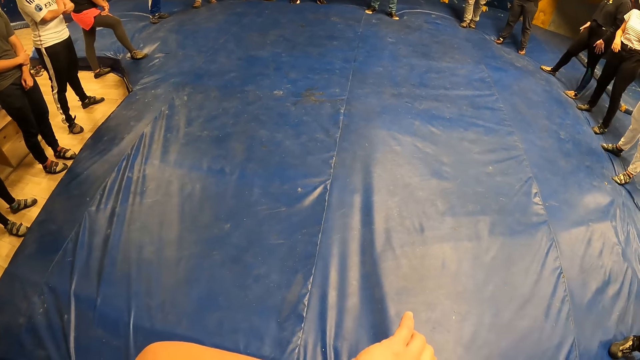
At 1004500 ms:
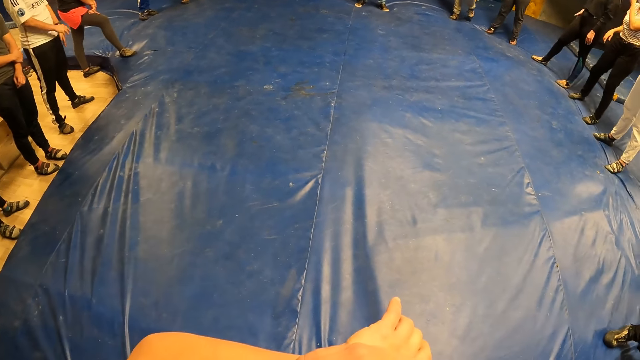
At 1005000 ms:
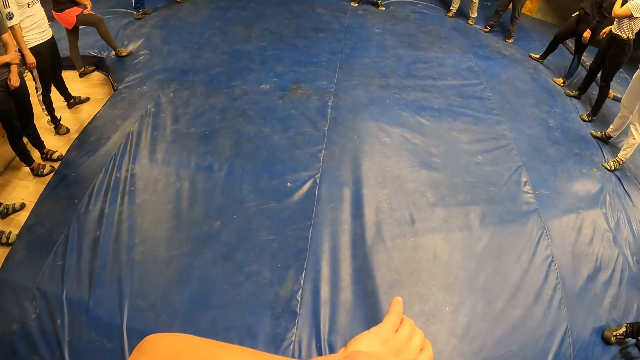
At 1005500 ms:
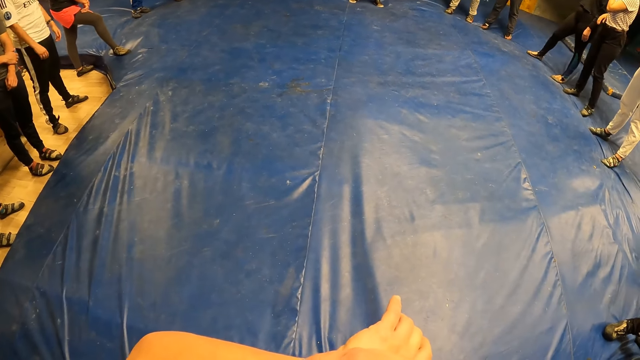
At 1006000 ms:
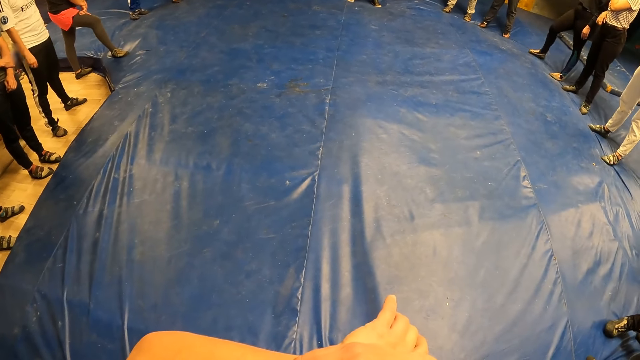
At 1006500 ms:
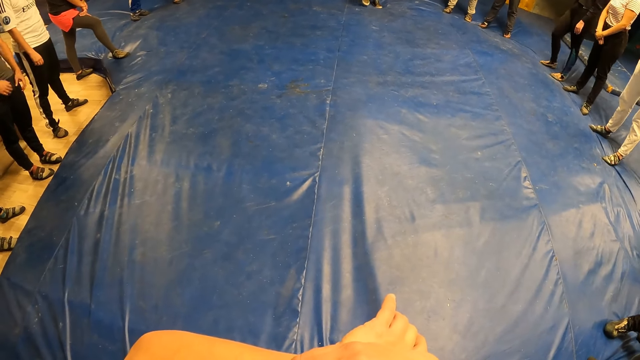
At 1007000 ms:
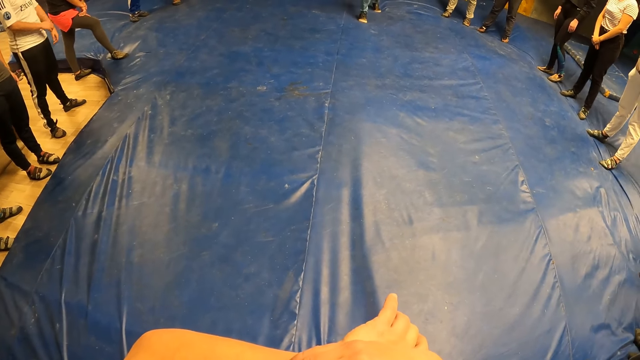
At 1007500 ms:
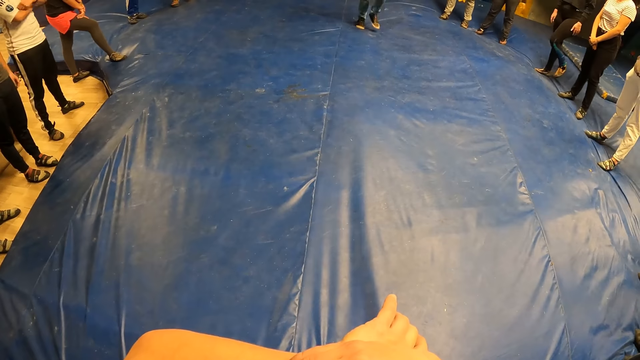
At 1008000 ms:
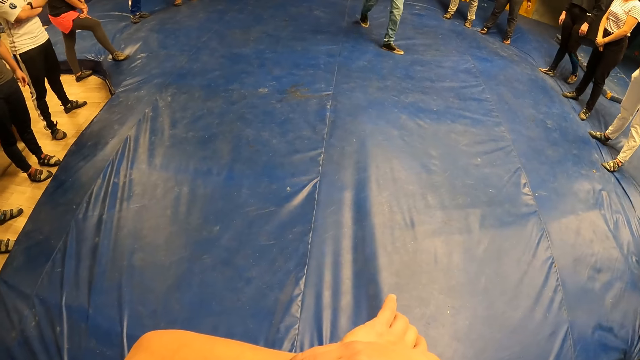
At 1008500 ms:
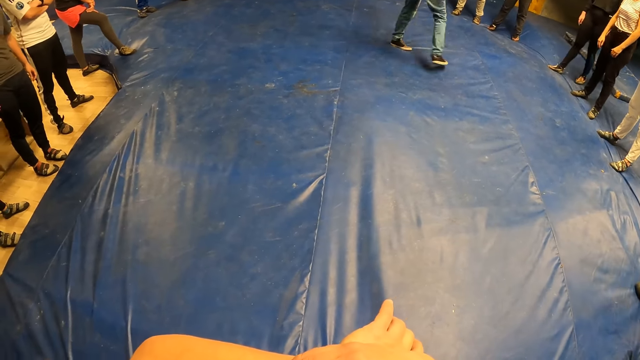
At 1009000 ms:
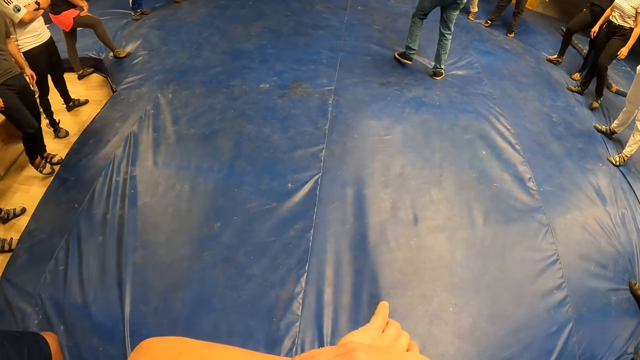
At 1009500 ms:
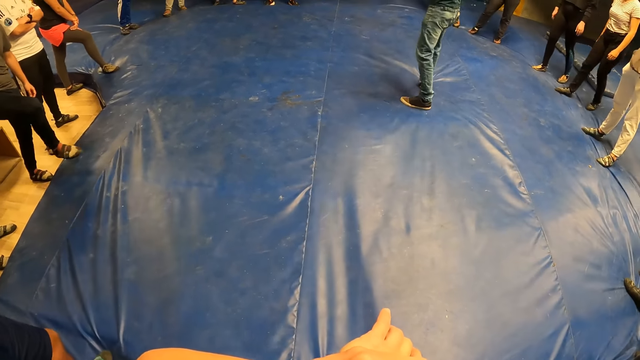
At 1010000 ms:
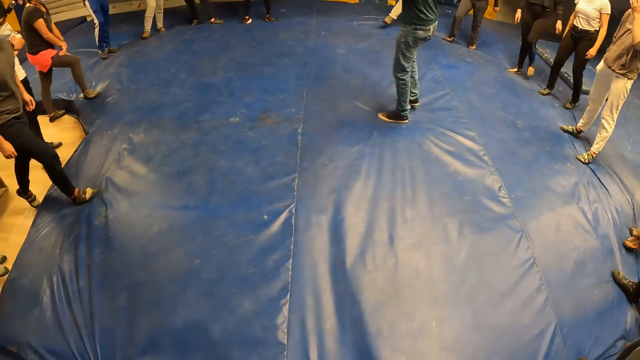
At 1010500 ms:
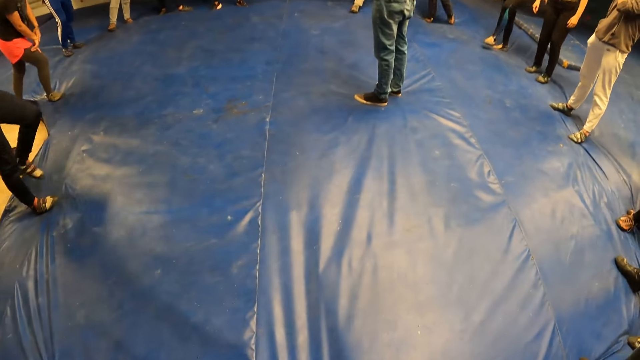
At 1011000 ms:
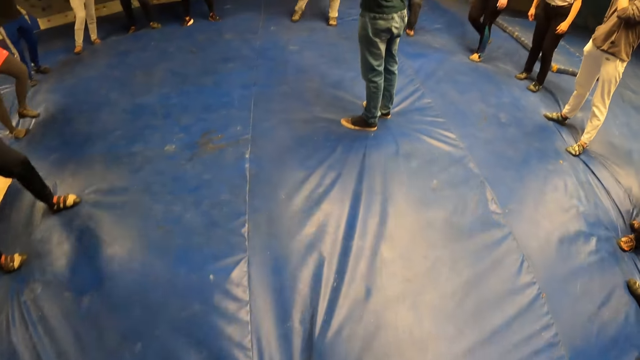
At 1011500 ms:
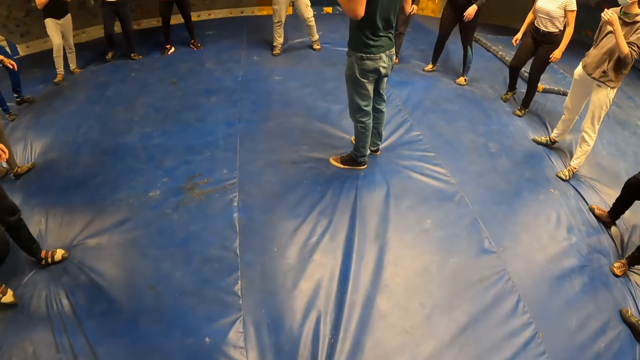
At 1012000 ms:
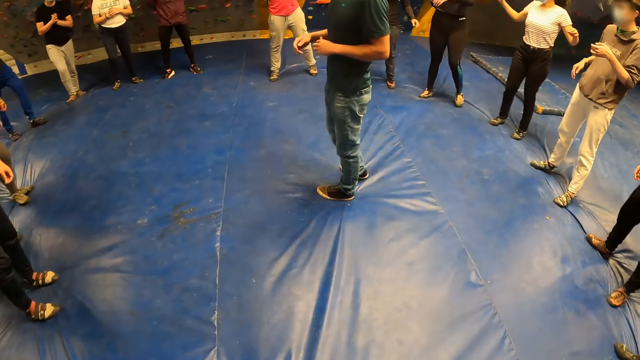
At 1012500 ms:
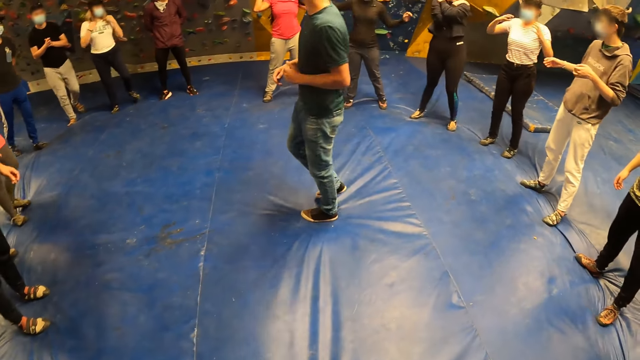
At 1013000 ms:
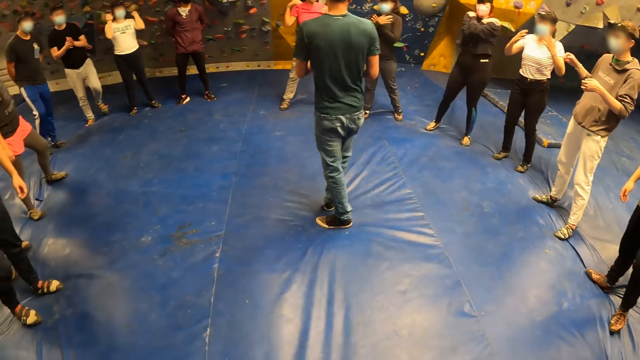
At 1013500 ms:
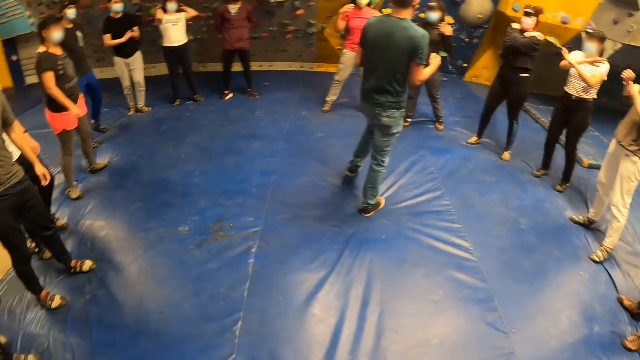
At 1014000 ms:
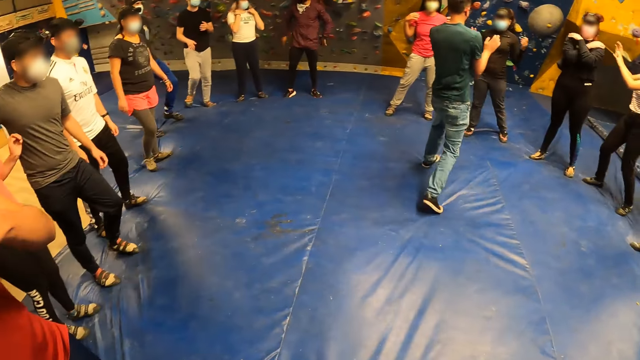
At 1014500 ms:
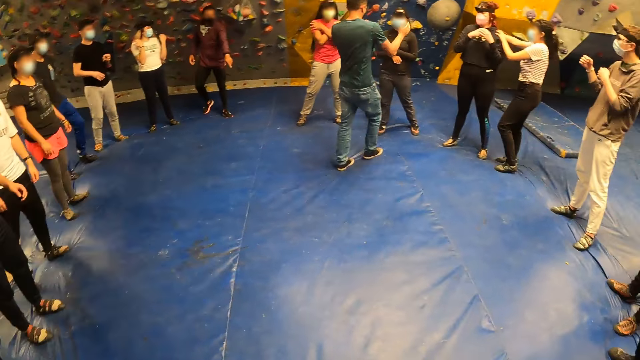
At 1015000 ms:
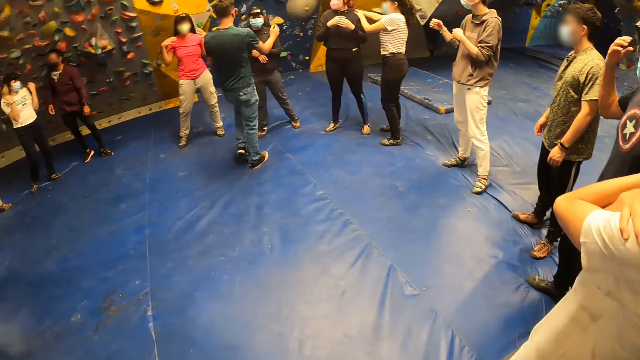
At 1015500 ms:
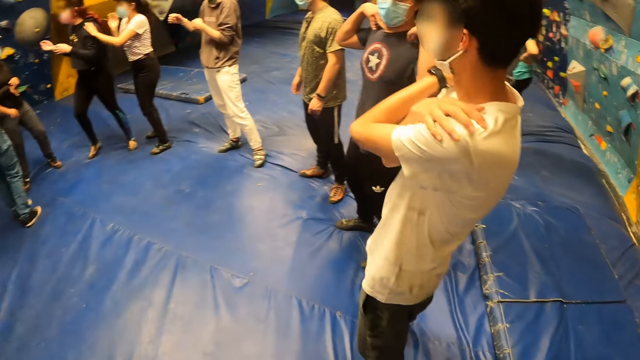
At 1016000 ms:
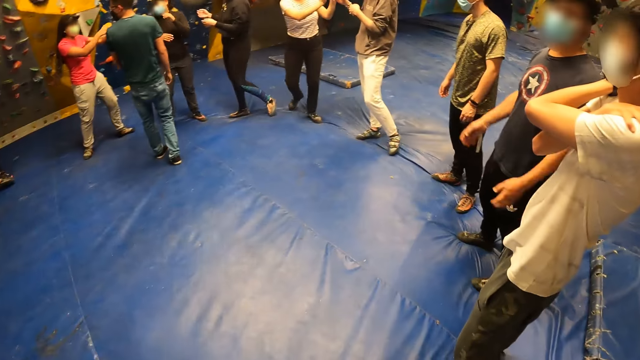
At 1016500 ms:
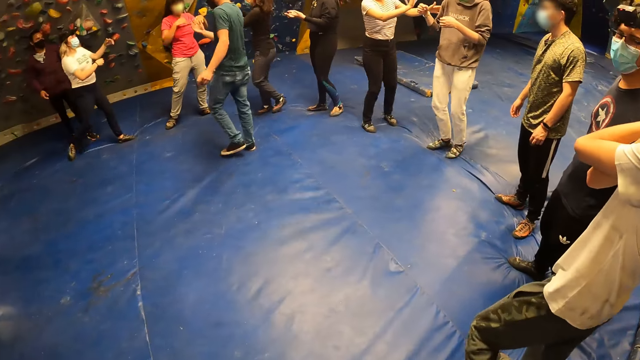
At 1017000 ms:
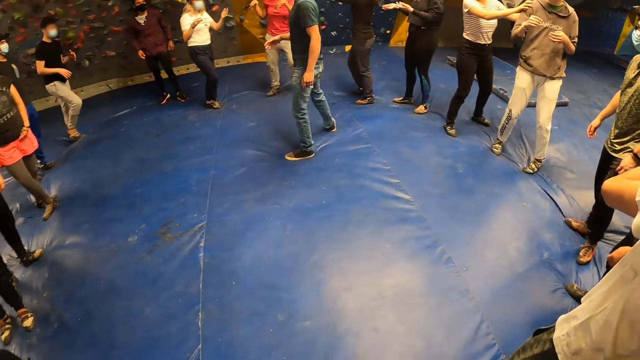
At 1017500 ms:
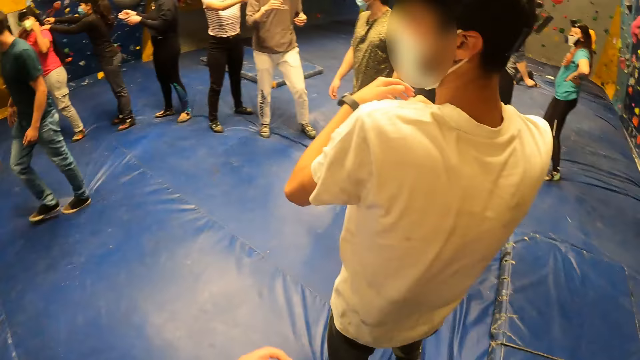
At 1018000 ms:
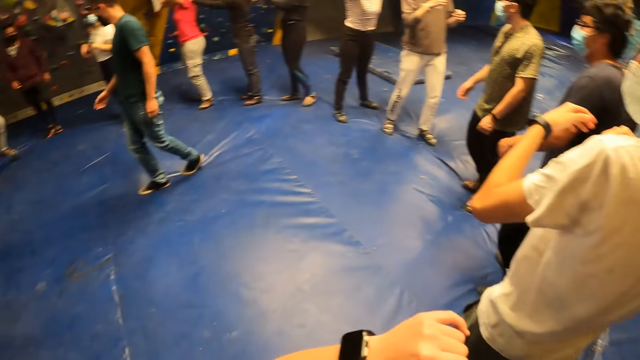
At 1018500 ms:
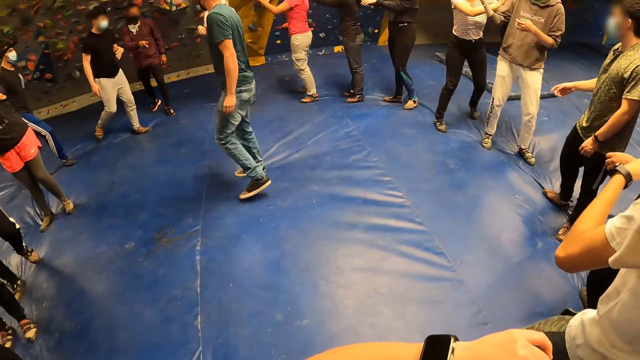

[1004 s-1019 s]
A man unfolds his hands. Another man drops his hands. A third man walks forward on the floor. The second man walks towards the third man on the floor. A lady steps closer towards the third man. Another lady stretches on the floor. A fourth man stretches on the floor. A third lady stretches on the floor. The third man interacts with a group of people. A fourth lady stretches on the floor. A fifth lady stretches on the floor. The third man stretches around the floor. The fourth lady puts her hands on the third lady. The fourth man stretches on the floor. A fifth man crosses his hands over his chest. He stretches. The second lady puts her hands on the fourth man. The fifth man drops his hands. The group of people form a circle on the mat.
